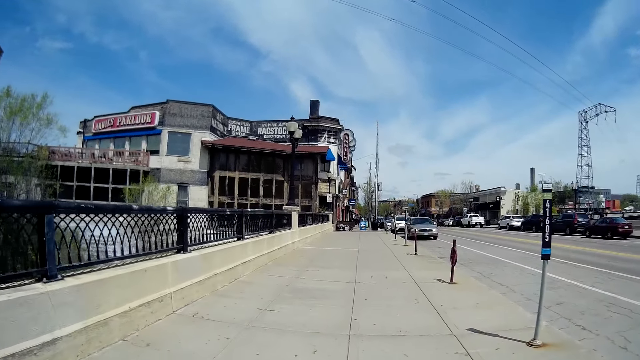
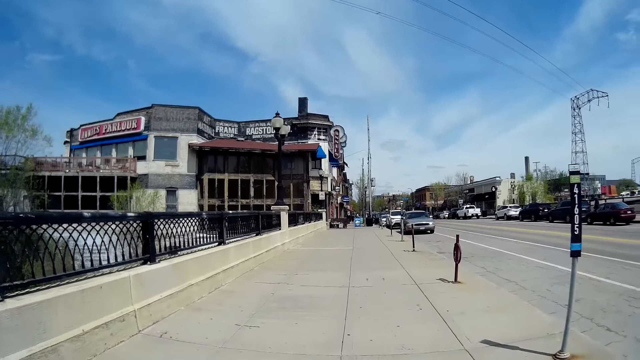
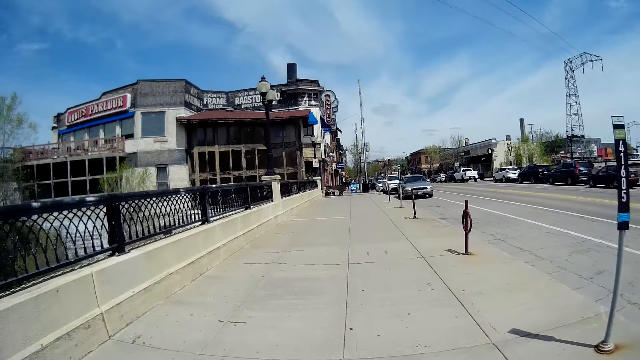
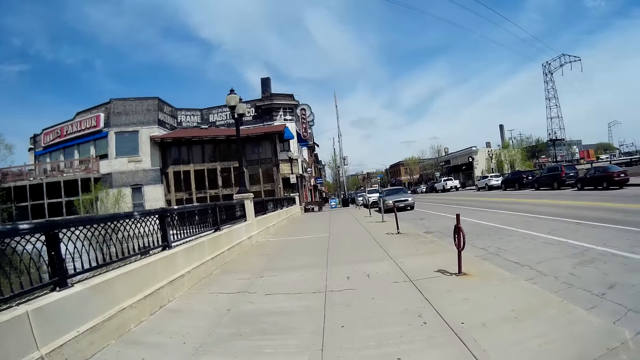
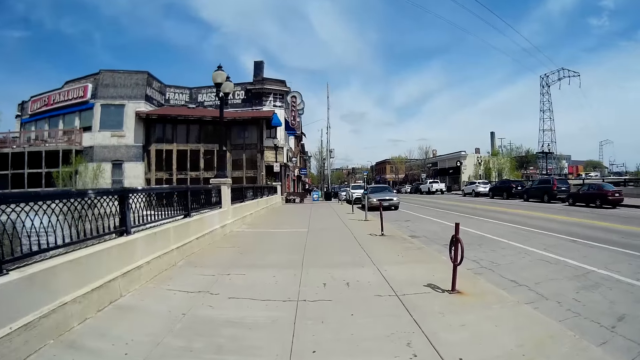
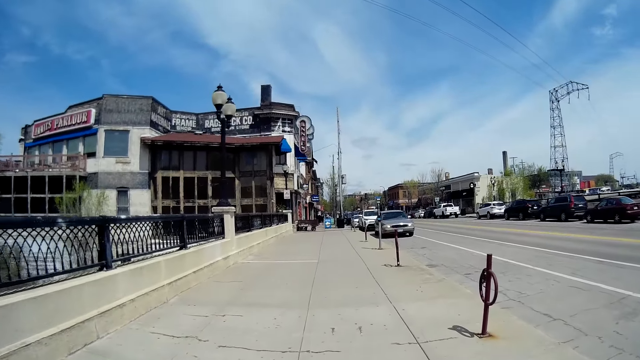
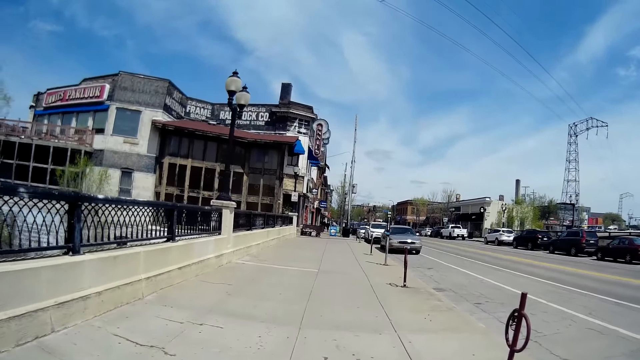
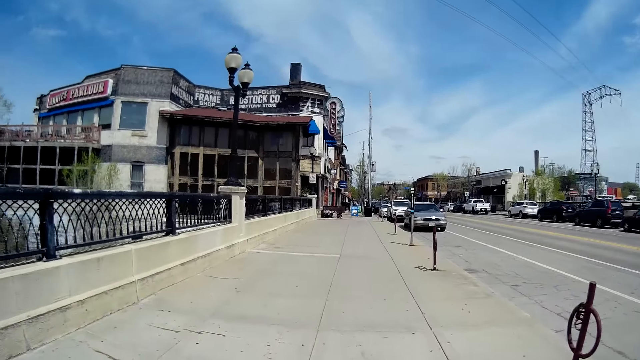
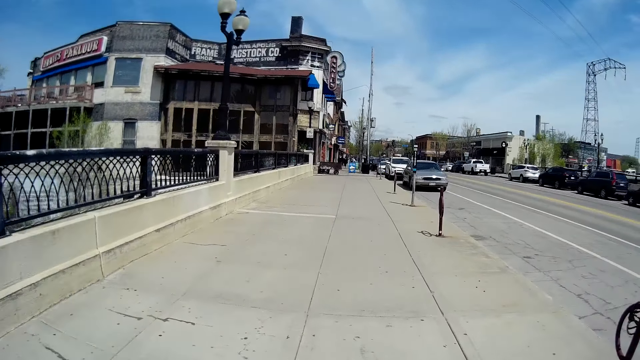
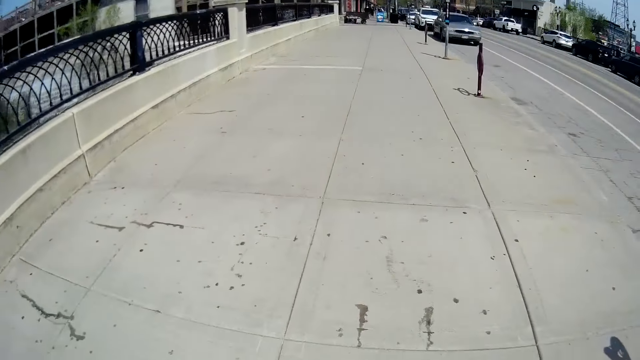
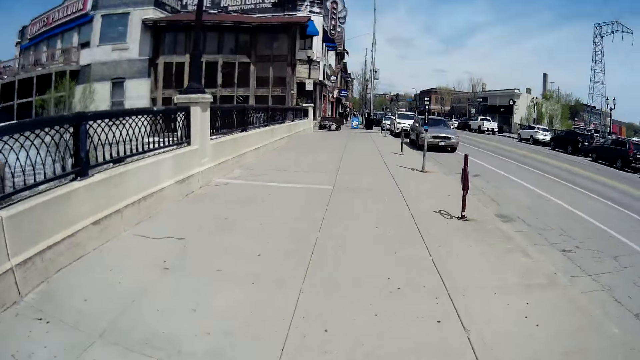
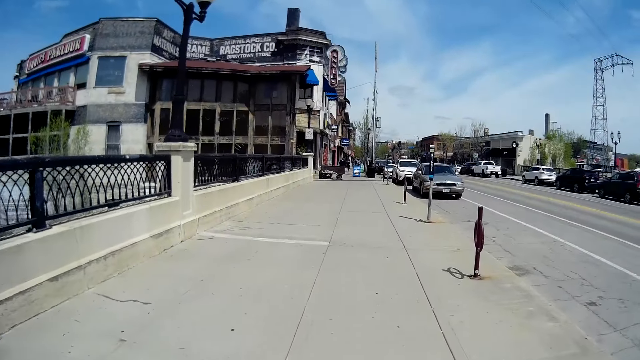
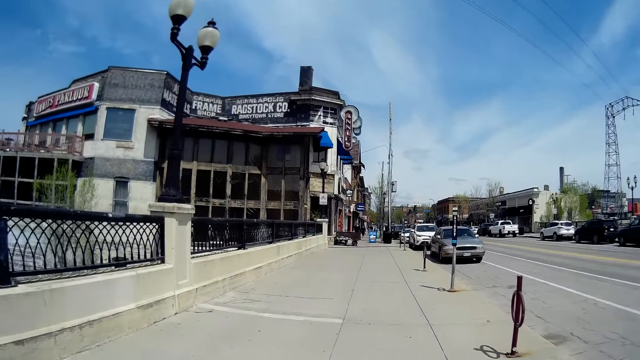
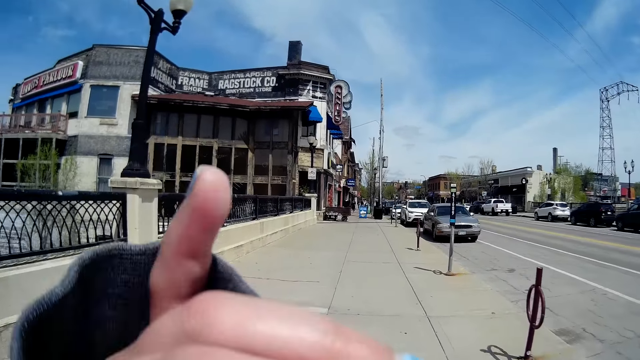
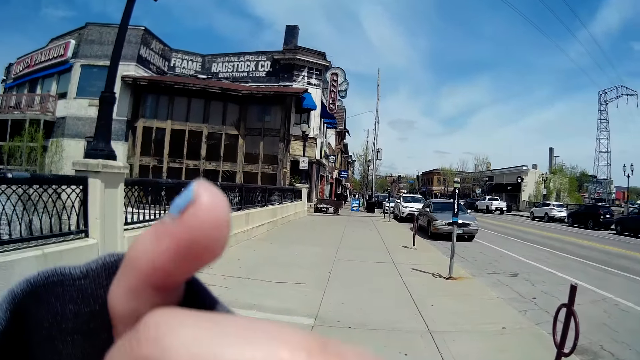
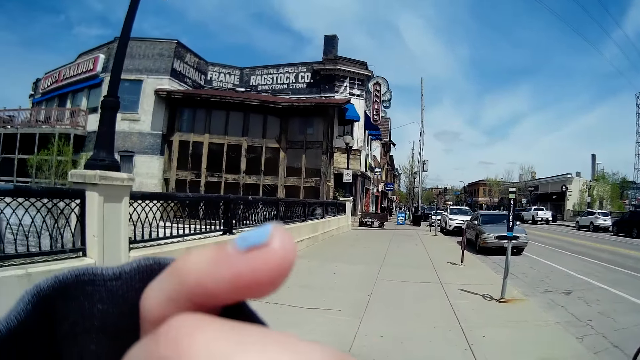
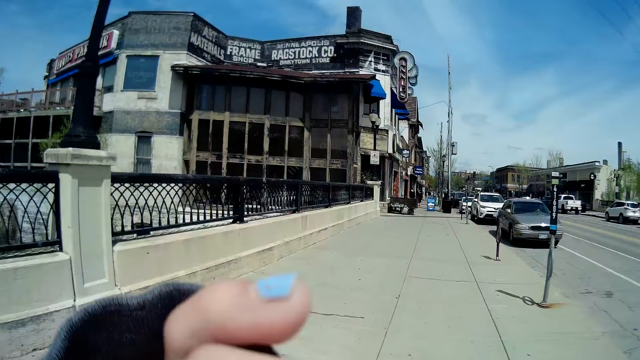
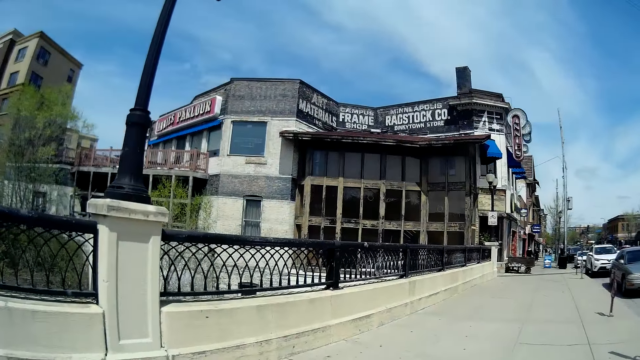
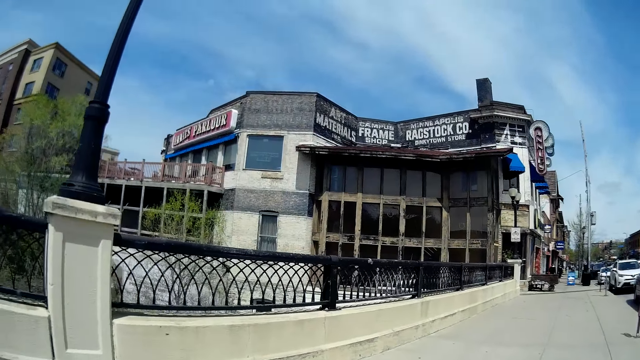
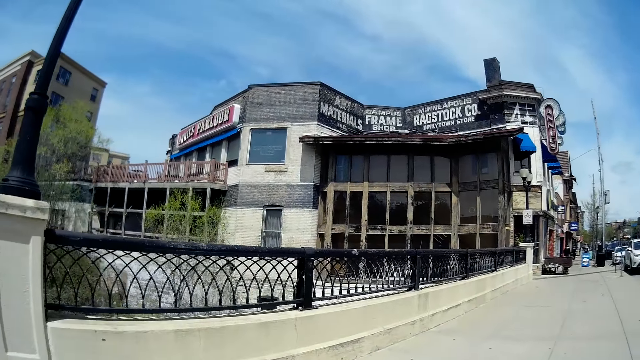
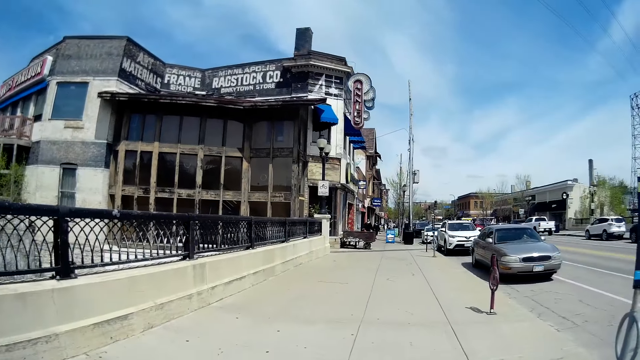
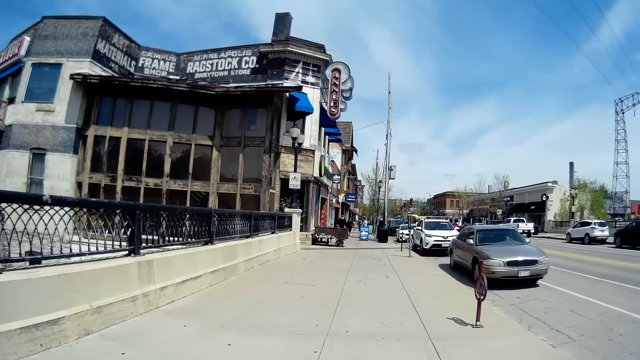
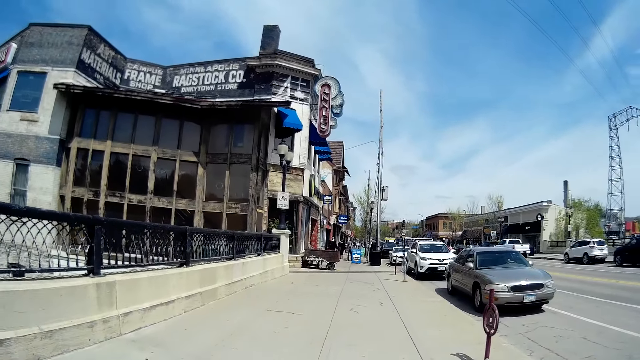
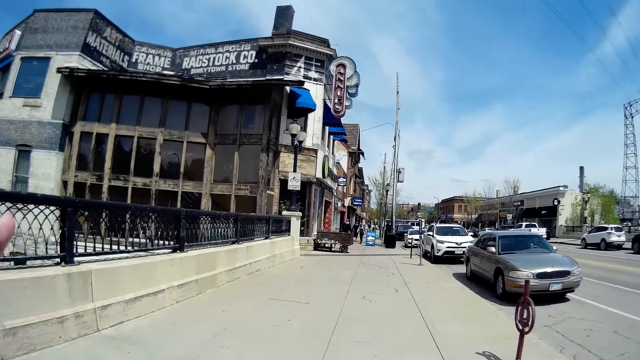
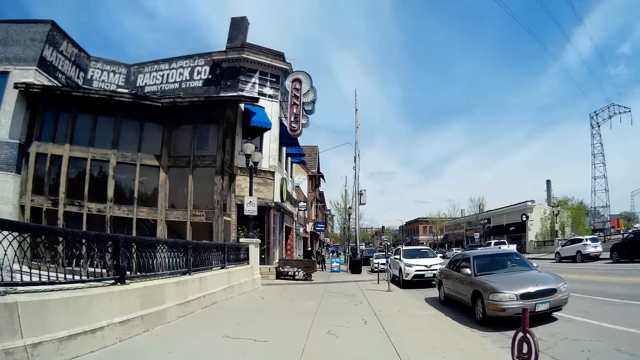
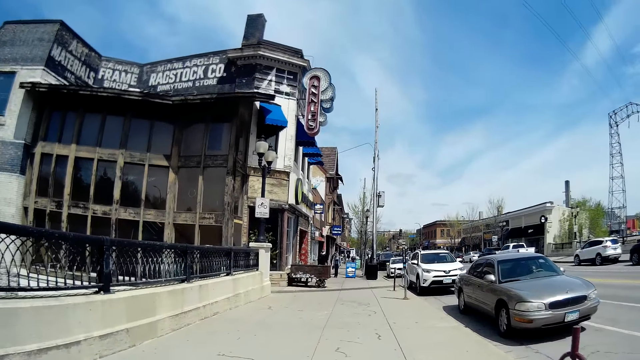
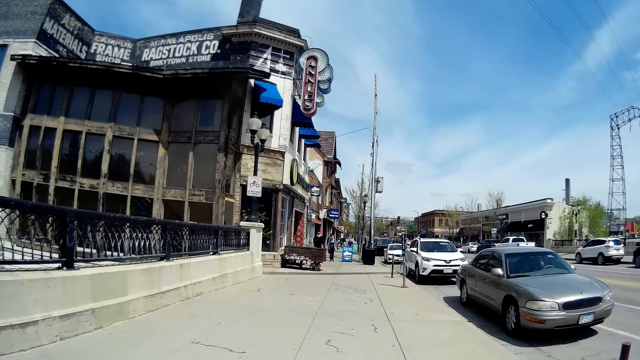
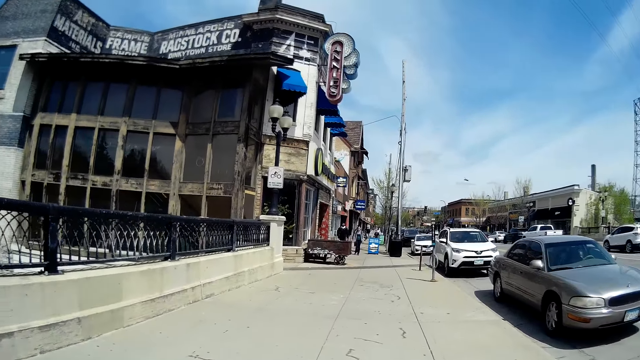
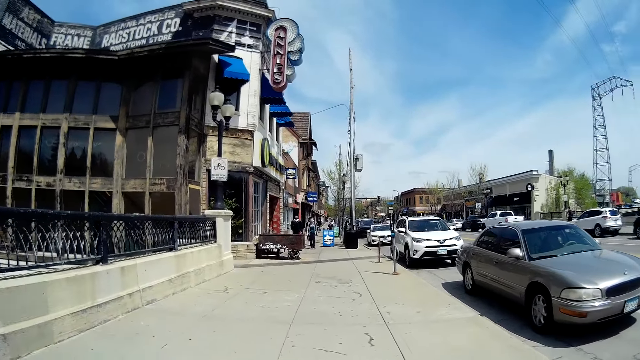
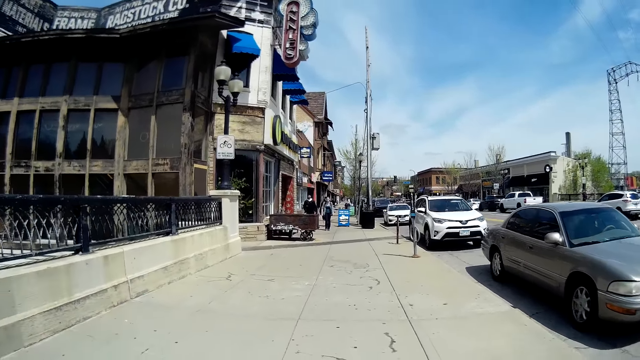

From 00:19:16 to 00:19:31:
The camera wearer touches her face with her left hand. She lifts her hand. The woman converses with the camera wearer. The camera wearer walks beside the road. She talks to the woman.

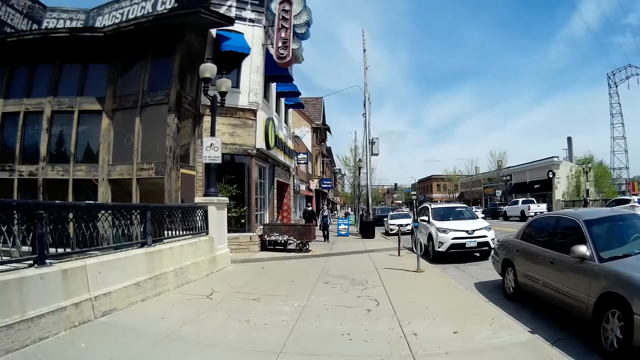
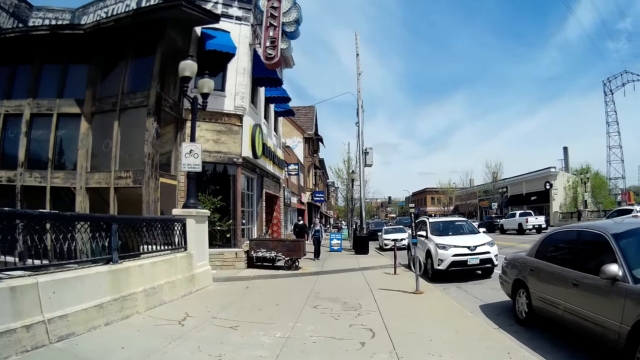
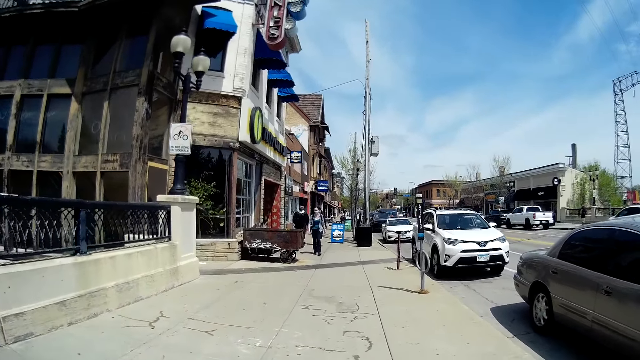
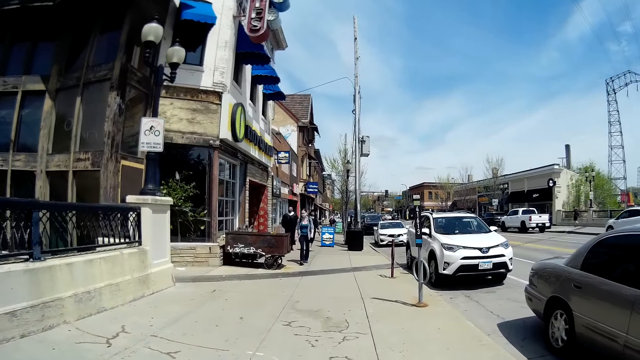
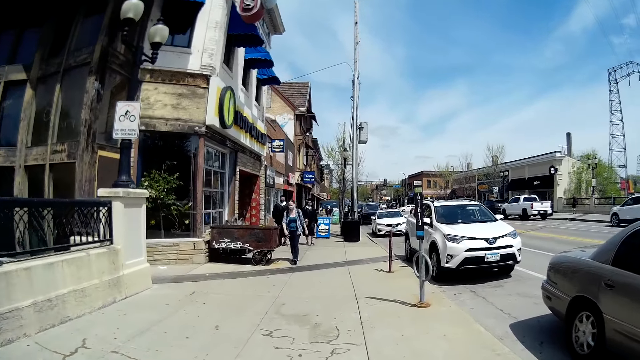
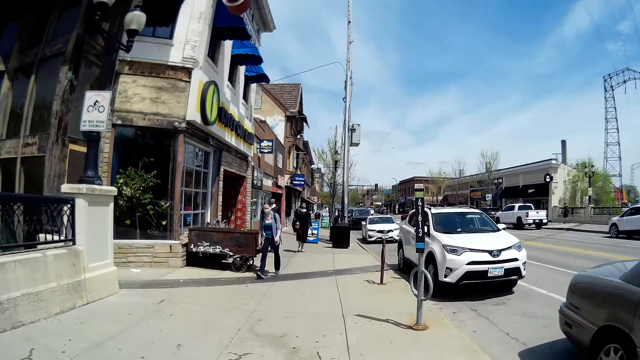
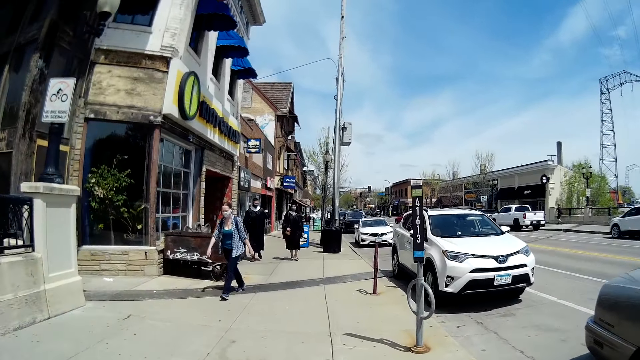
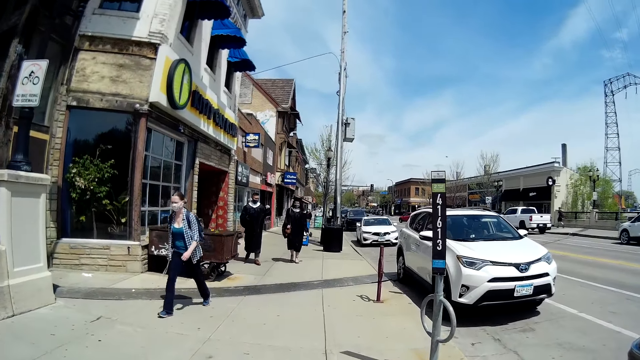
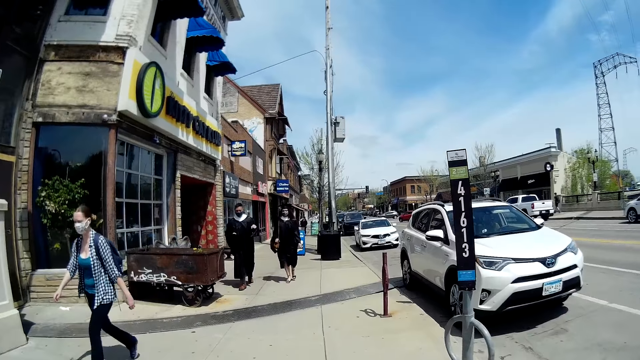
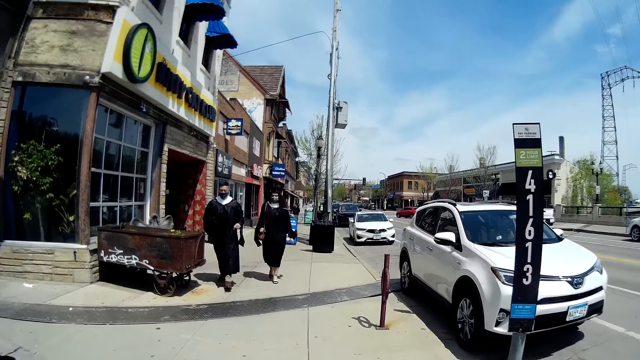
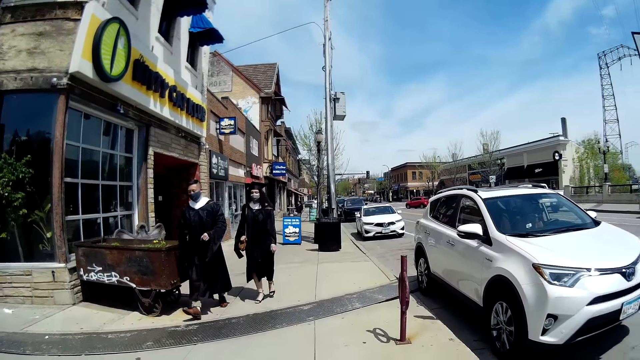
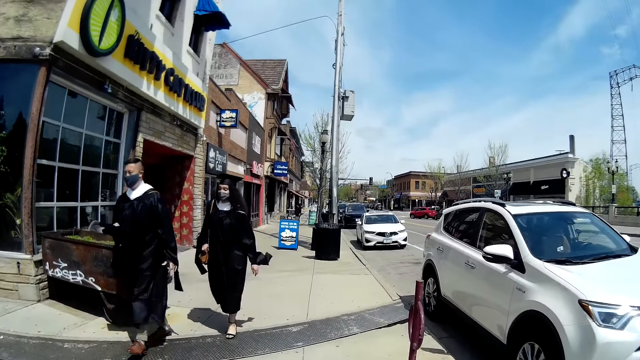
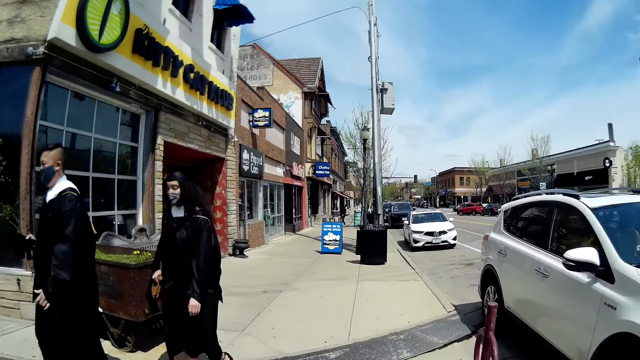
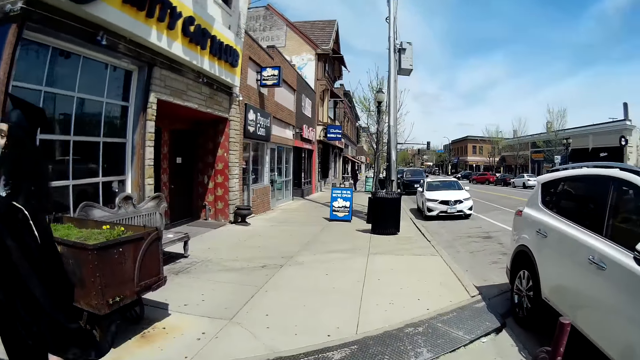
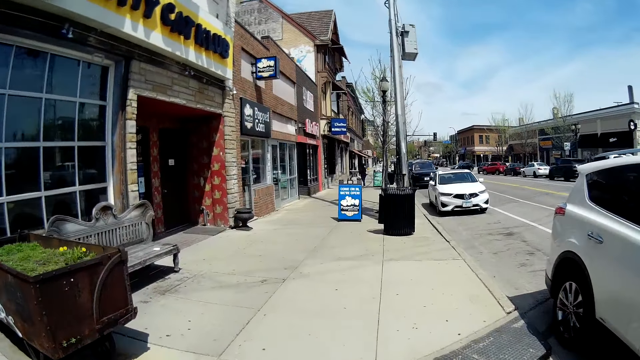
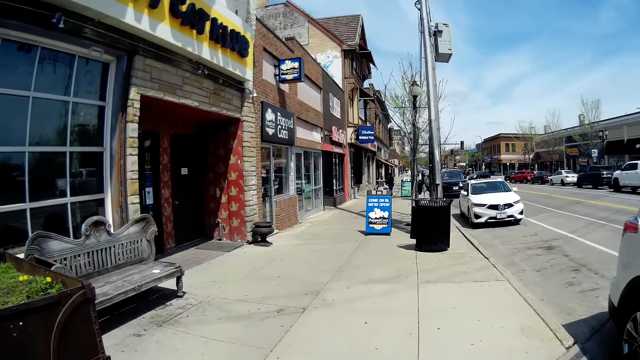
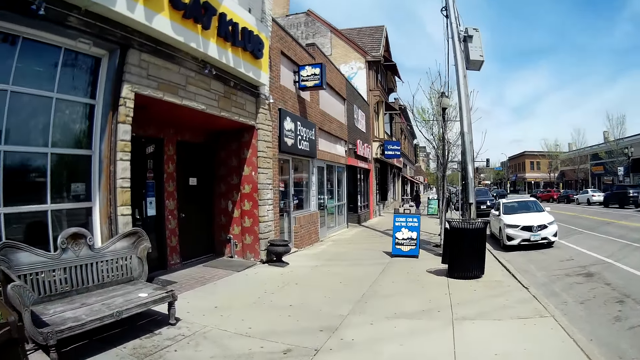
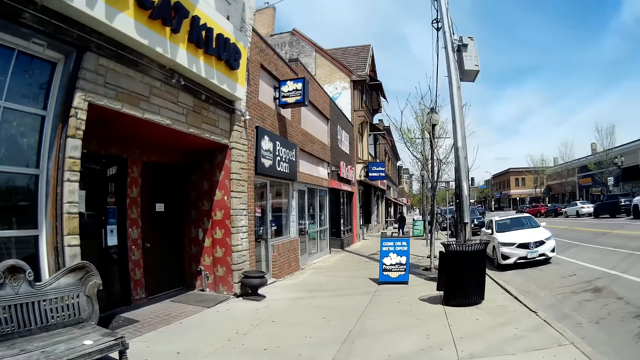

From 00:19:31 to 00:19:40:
A woman walks past the camera wearer. A man and another woman walk past the camera wearer.
